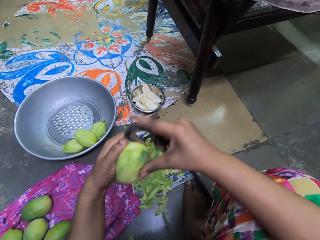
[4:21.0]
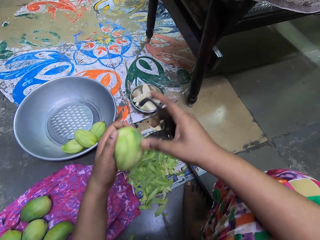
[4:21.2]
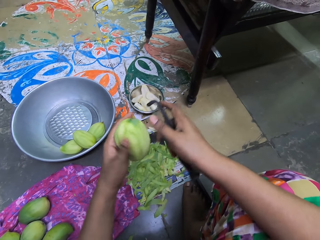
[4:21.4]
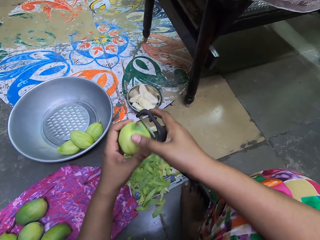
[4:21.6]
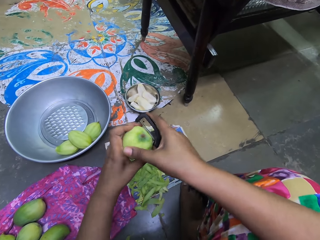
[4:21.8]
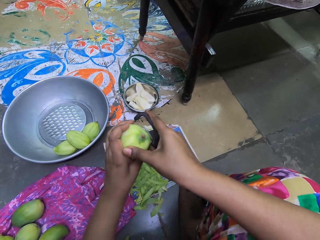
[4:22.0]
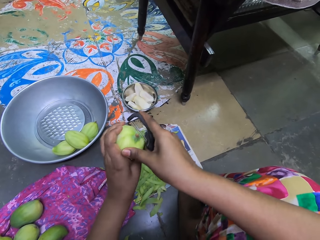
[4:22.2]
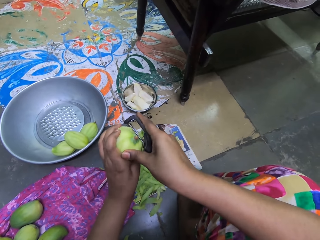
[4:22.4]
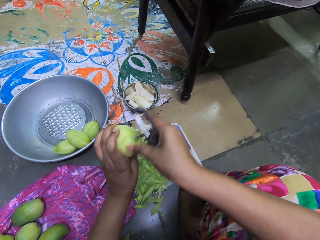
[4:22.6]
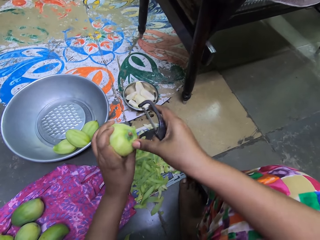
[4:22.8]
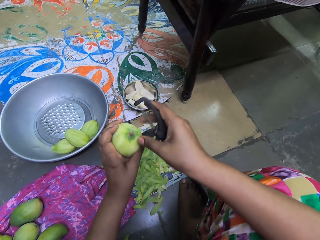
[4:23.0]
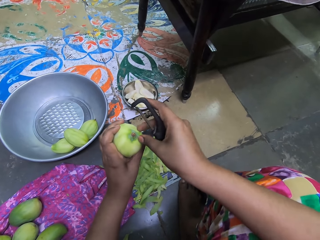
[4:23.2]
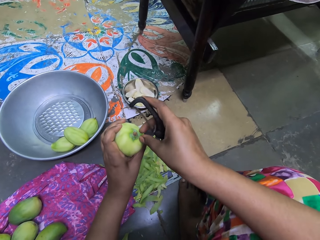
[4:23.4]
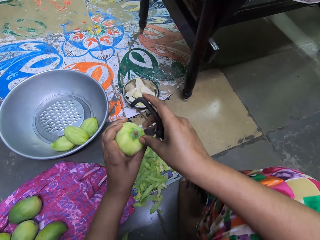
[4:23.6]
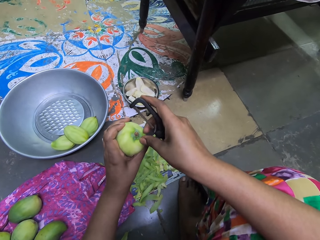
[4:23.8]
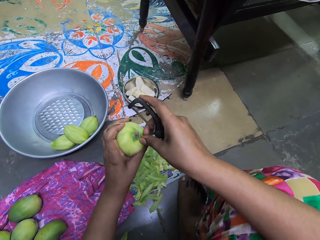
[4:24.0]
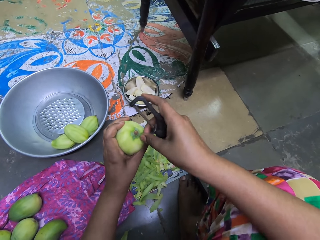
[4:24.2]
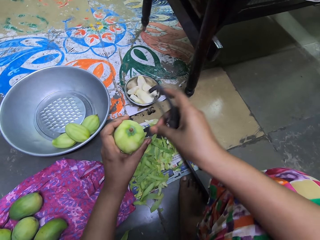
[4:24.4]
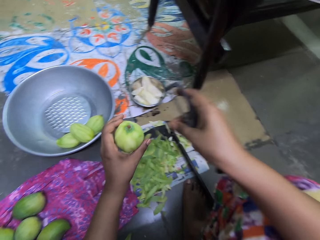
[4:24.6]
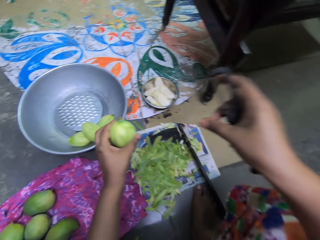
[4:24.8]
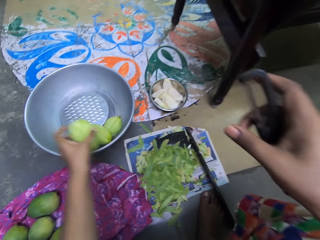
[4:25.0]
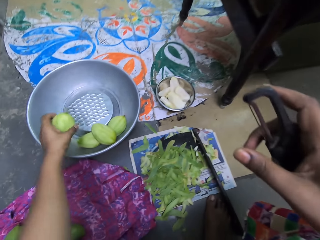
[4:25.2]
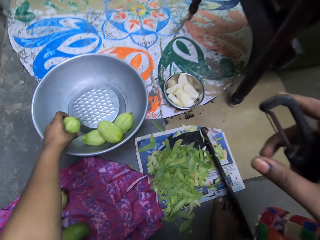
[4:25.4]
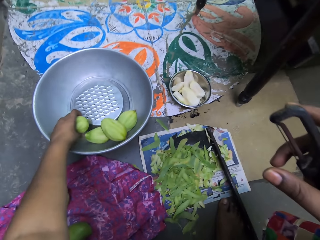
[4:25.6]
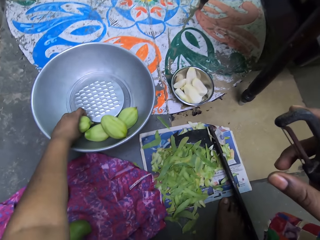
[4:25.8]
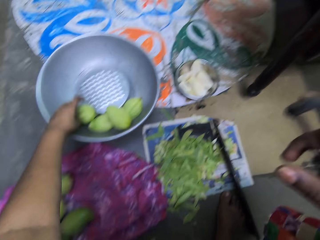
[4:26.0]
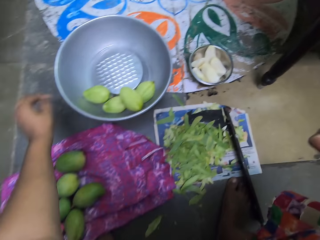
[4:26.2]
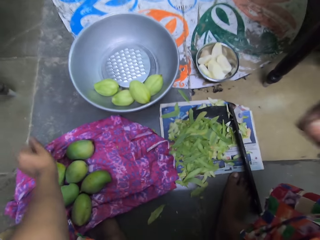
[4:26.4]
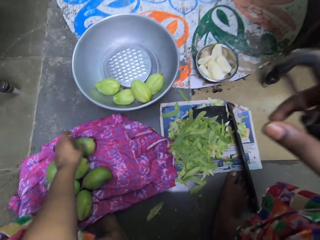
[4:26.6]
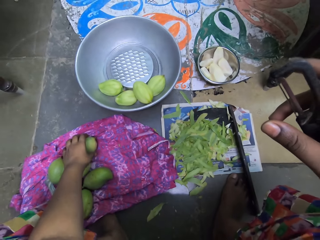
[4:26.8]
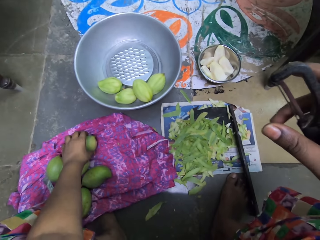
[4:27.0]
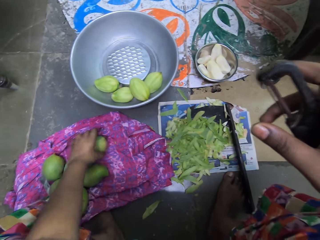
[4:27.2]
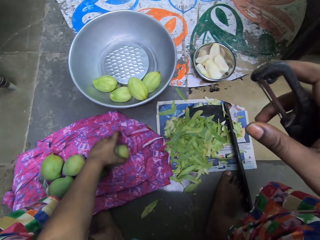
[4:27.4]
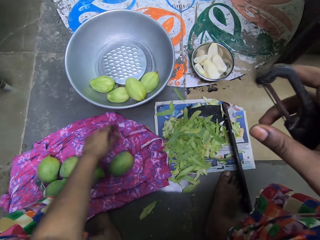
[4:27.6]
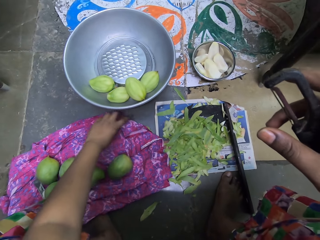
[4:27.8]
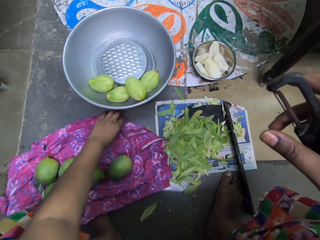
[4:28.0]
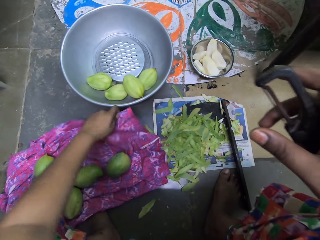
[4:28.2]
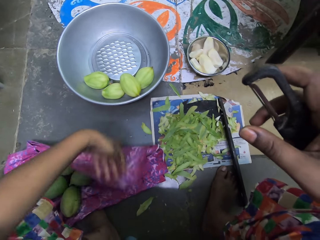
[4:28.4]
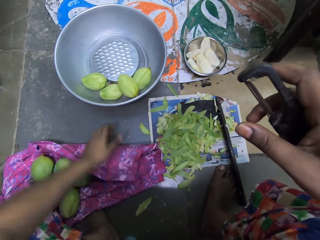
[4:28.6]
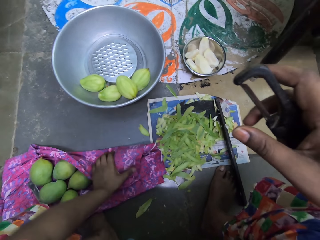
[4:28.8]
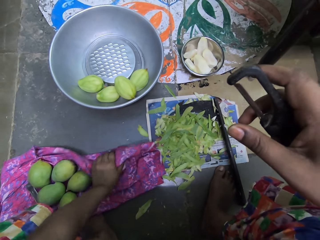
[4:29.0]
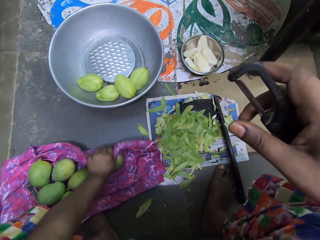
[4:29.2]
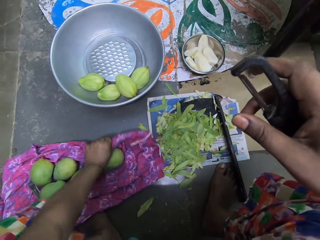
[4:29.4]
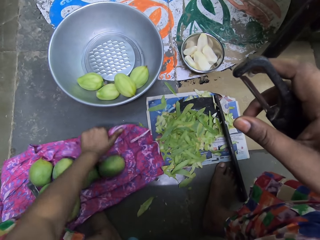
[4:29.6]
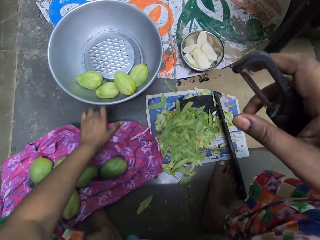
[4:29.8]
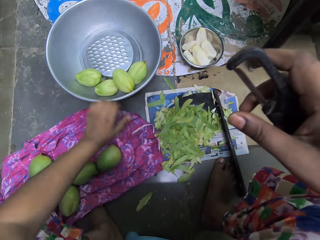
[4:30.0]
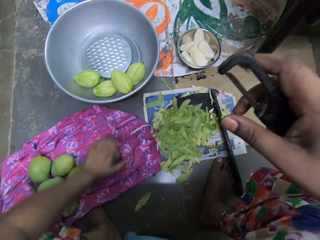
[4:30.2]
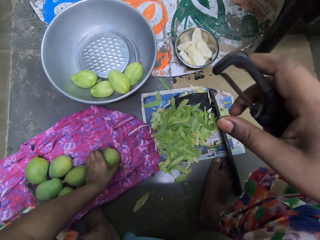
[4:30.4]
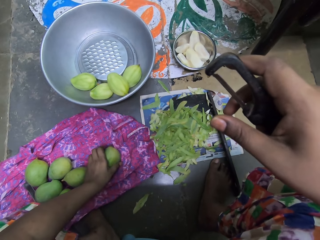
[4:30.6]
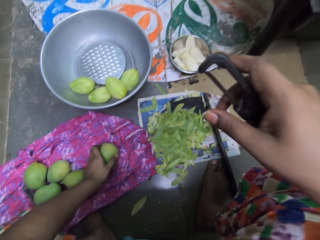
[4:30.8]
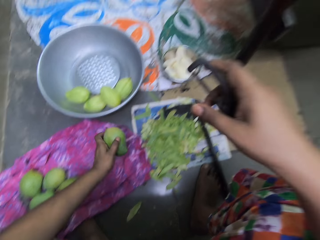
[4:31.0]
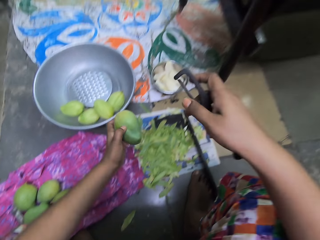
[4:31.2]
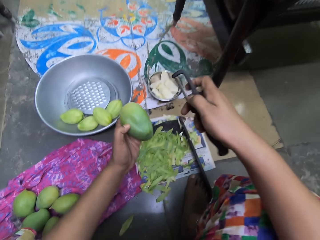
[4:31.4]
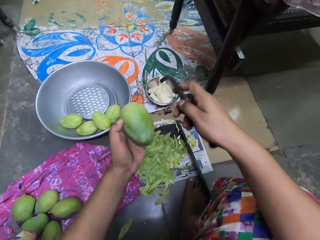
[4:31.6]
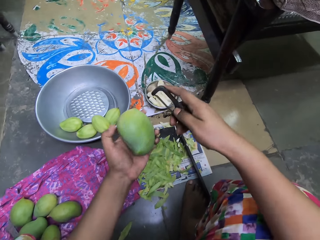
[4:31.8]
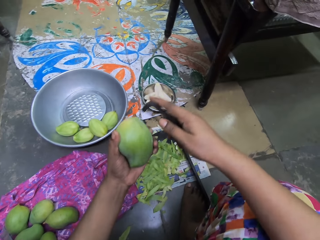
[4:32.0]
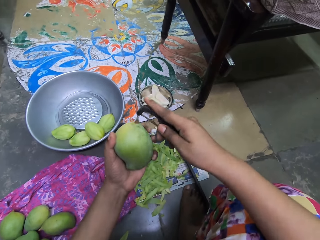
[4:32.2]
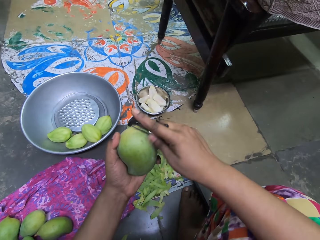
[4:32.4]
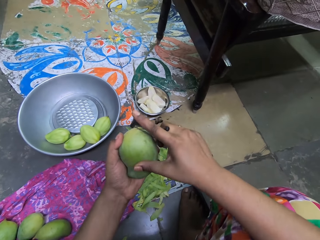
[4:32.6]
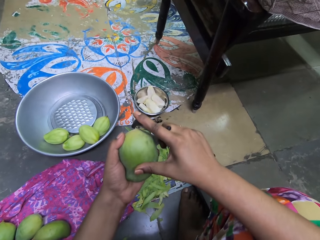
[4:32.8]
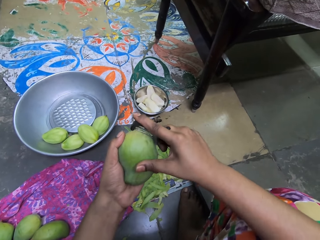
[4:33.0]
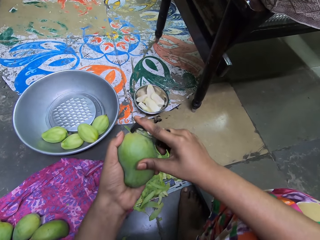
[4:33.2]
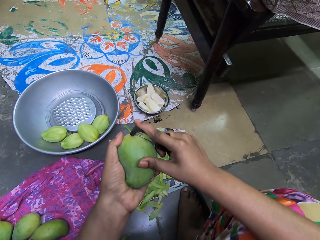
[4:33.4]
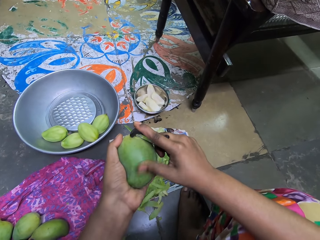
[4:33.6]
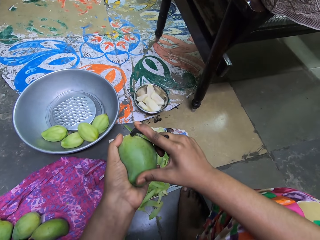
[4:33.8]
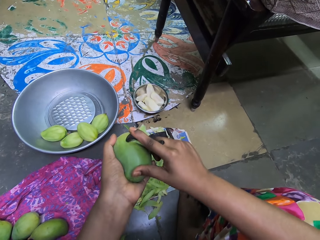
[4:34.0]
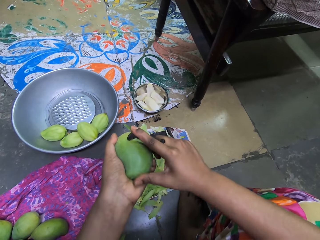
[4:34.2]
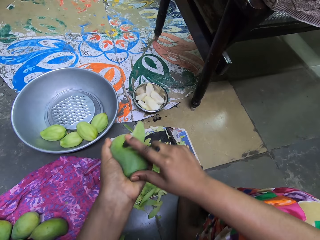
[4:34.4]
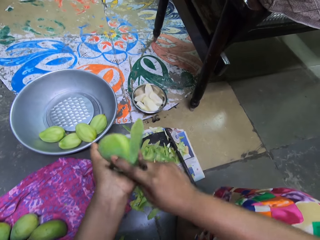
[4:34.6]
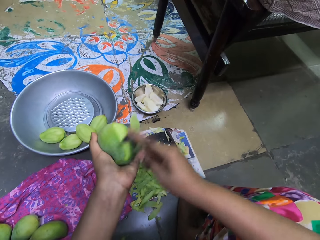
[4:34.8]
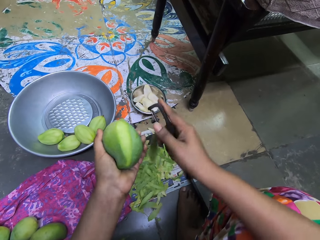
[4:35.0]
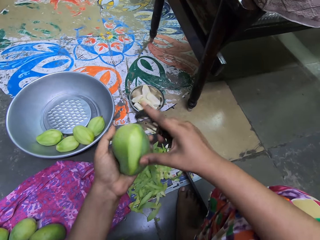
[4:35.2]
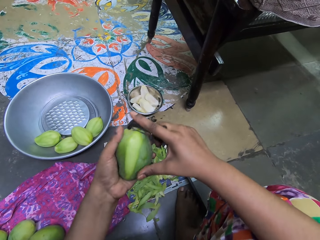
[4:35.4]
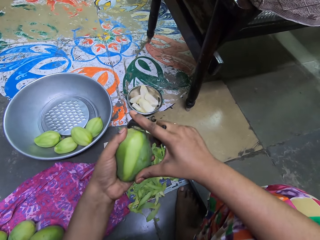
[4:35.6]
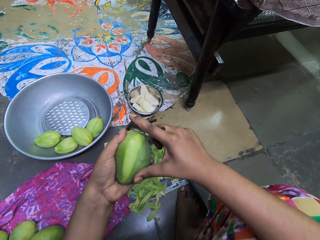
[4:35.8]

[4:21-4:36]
The camera wearer removes skin from the unripe mango with her right hand. She drops the unripe mango in her left hand in the bowl. She moves an unripe mango on the piece of cloth with her left hand. She picks the mango on the ground. She rolls the piece of cloth on the unripe mango with her left hand. She touches the cloth on the ground. She cleans the unripe mango on the ground with the piece of cloth. She picks the unripe mango from the piece of cloth on the ground with her left hand. She peels the skin off the unripe mango in her left hand with the fruit peeler in her right hand.

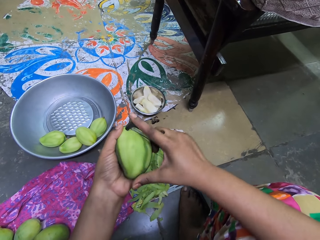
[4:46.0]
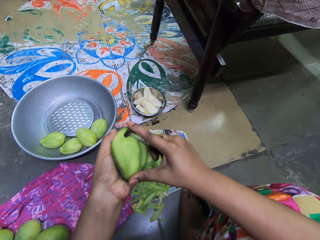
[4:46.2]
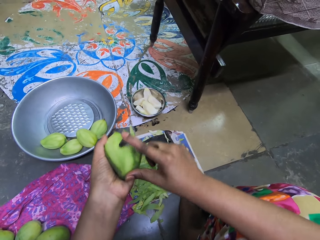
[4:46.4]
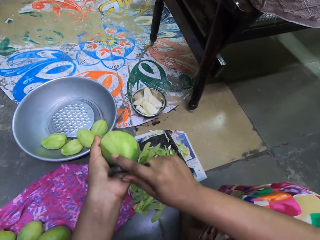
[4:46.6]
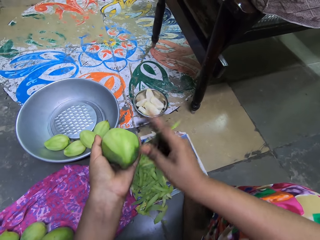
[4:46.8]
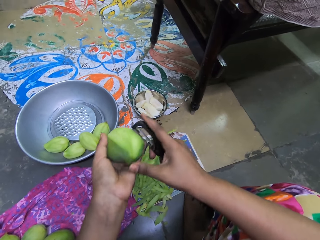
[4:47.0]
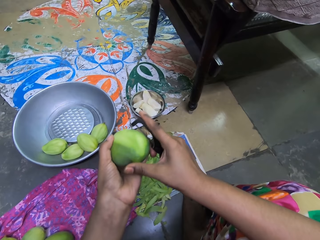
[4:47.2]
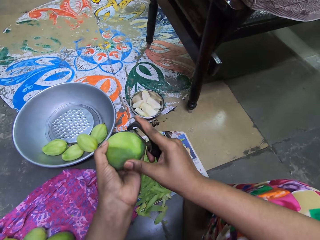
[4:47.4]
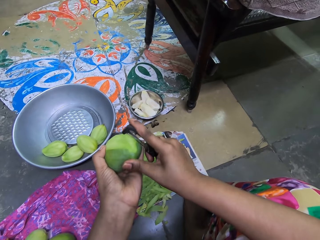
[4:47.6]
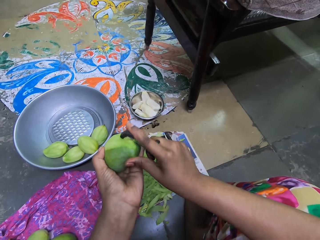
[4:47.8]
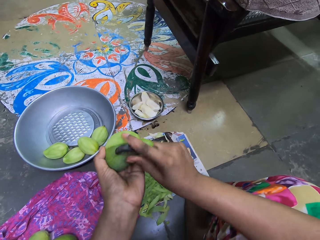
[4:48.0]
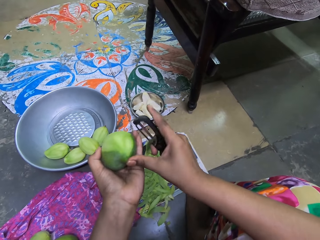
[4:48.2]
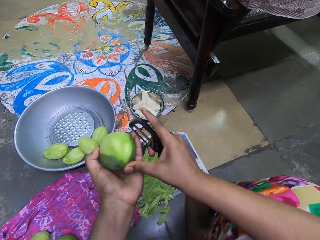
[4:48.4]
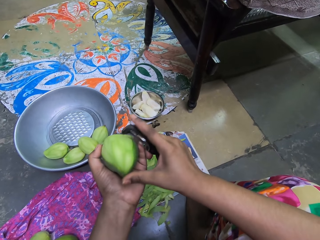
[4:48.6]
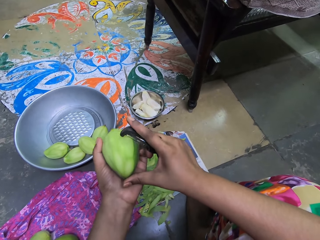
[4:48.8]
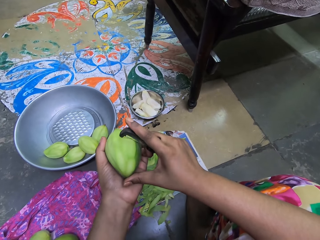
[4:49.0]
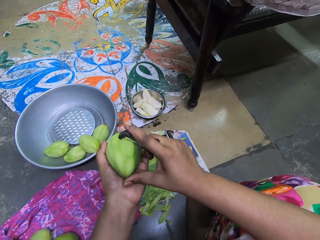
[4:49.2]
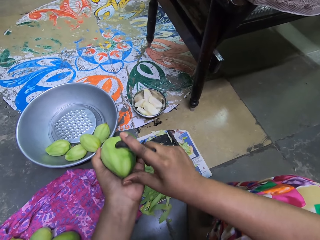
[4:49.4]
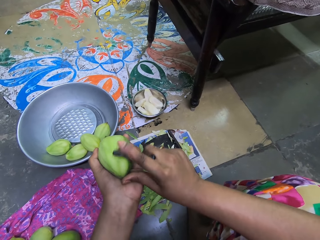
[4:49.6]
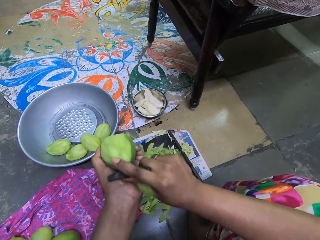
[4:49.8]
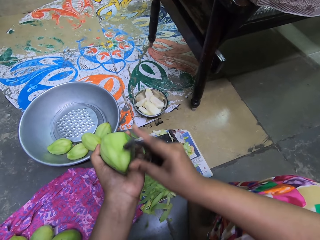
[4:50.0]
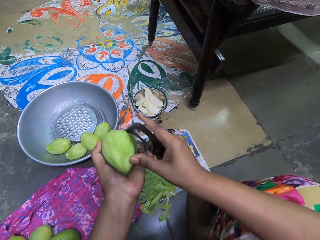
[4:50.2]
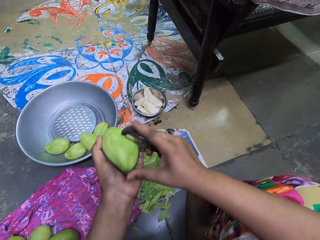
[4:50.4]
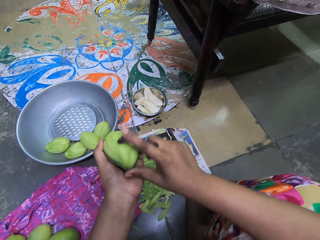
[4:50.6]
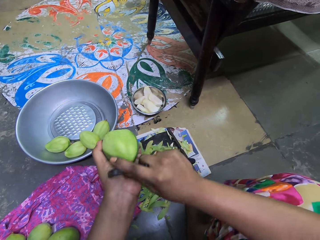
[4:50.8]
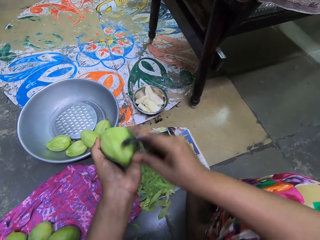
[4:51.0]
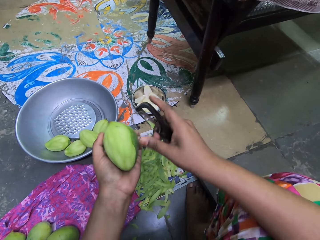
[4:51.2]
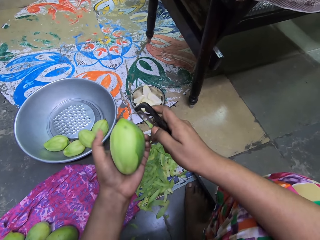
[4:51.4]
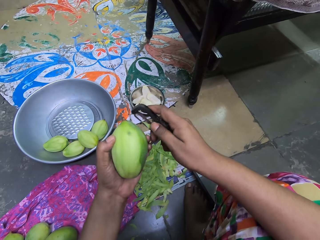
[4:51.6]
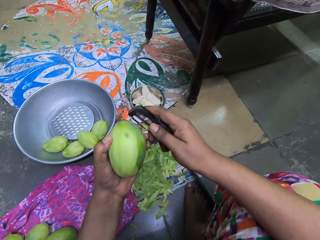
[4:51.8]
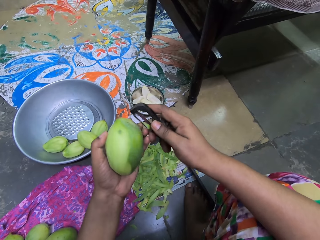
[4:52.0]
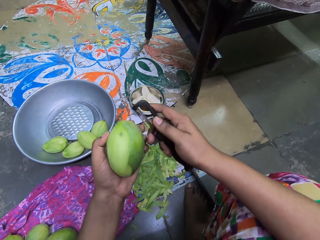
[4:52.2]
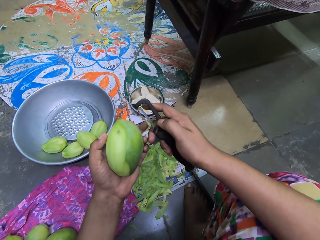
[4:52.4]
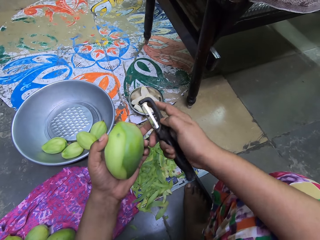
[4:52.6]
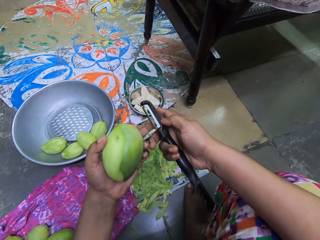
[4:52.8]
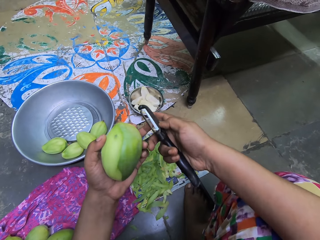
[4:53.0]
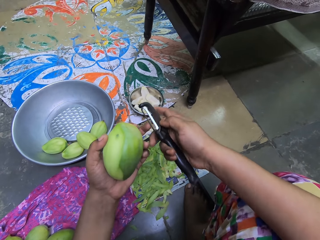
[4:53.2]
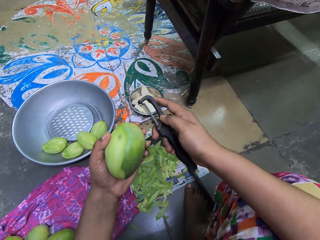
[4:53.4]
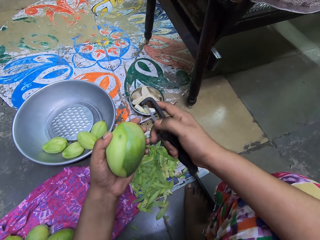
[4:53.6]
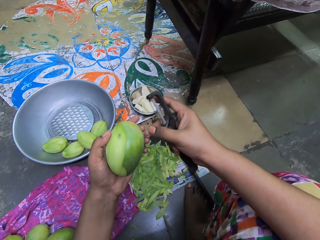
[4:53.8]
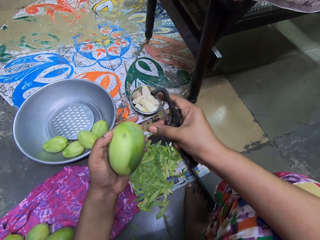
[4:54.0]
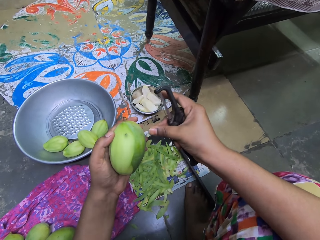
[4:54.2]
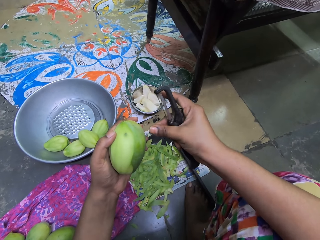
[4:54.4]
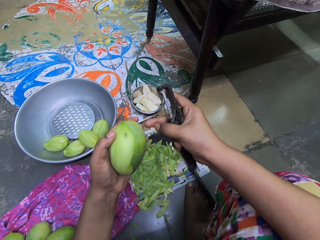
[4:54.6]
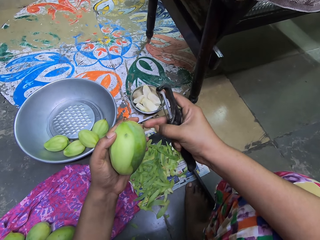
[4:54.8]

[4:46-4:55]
The camera wearer touches the blade of the fruit peeler in her right hand with her left hand. She rubs her hands together.
